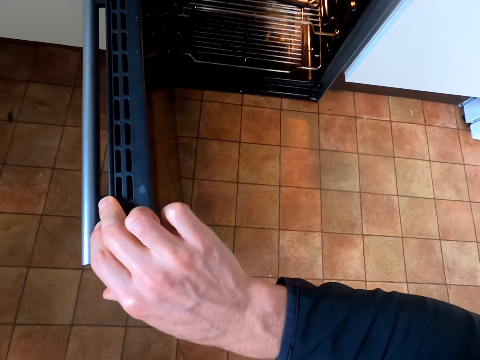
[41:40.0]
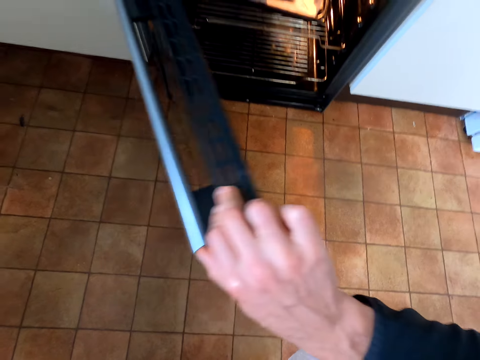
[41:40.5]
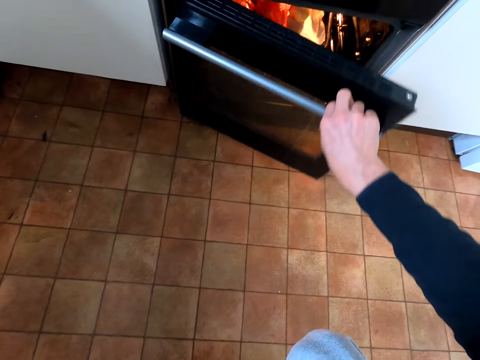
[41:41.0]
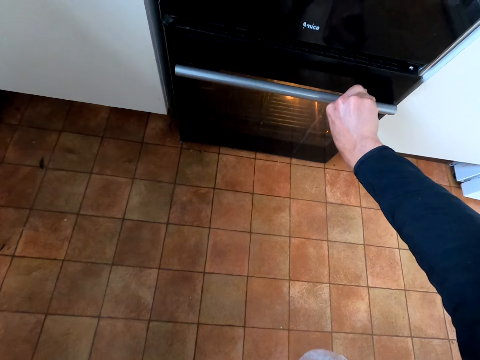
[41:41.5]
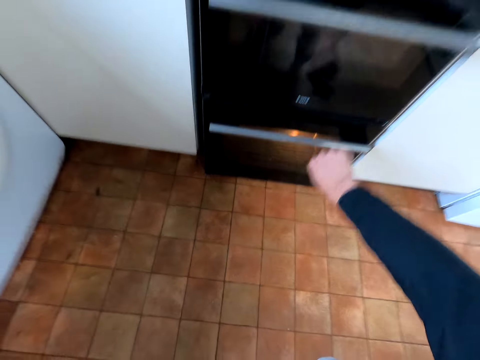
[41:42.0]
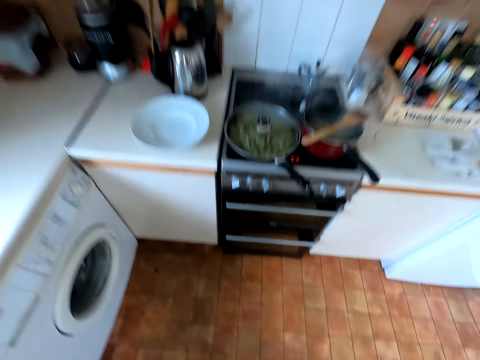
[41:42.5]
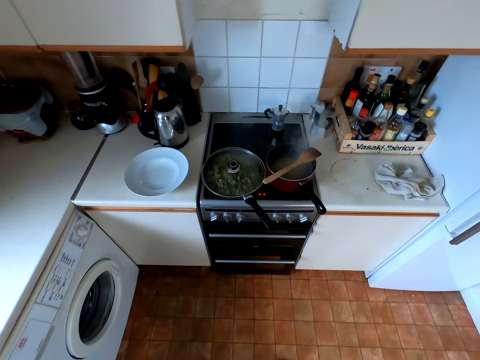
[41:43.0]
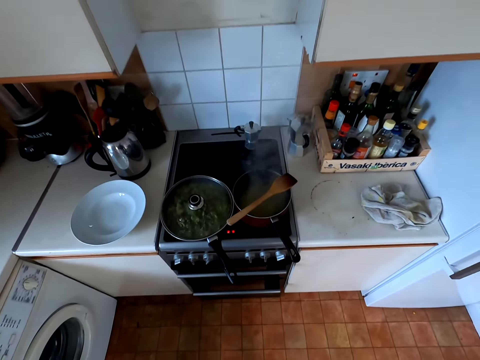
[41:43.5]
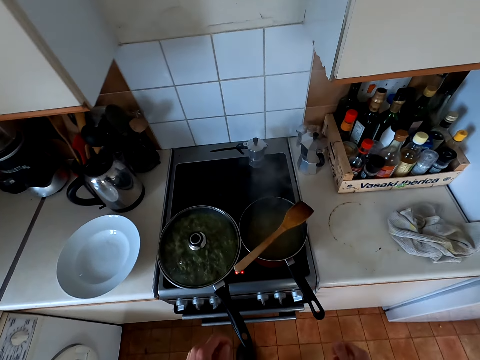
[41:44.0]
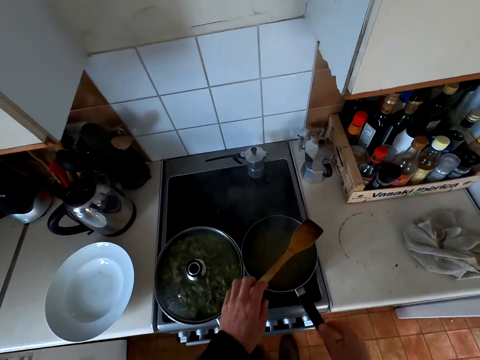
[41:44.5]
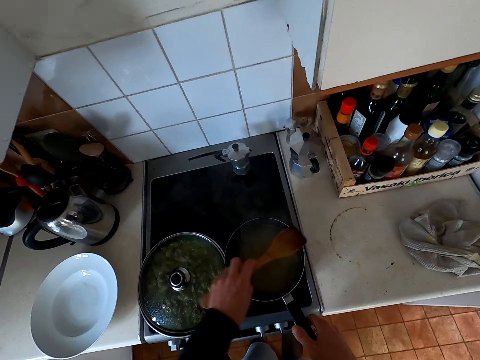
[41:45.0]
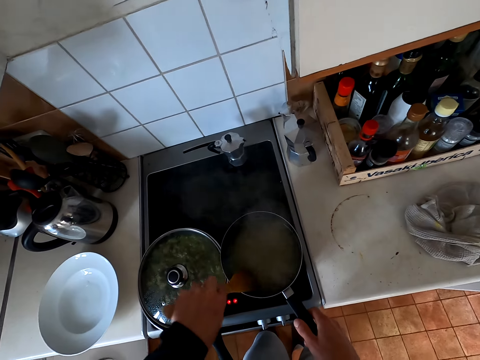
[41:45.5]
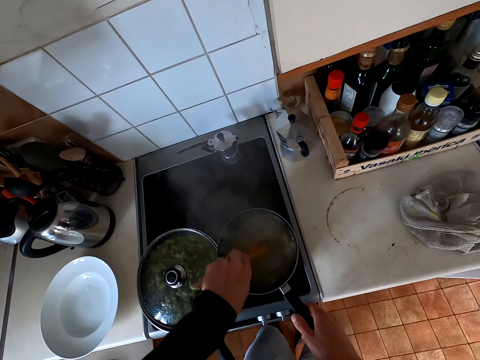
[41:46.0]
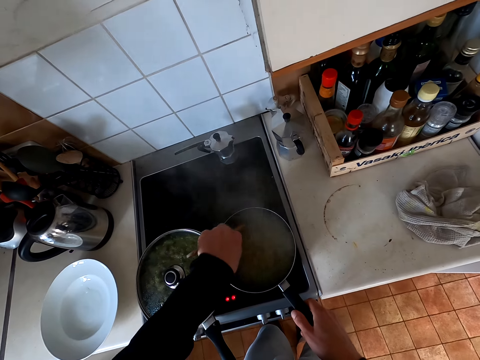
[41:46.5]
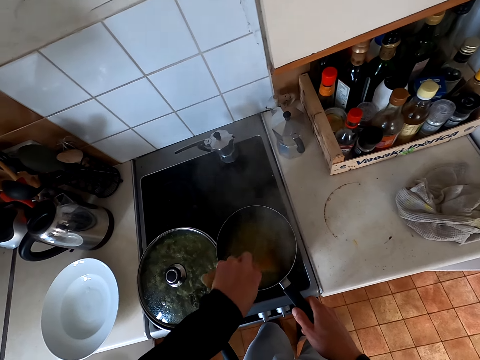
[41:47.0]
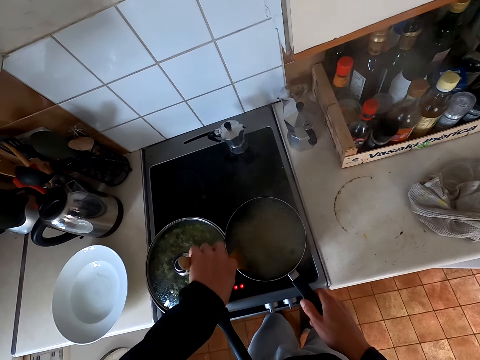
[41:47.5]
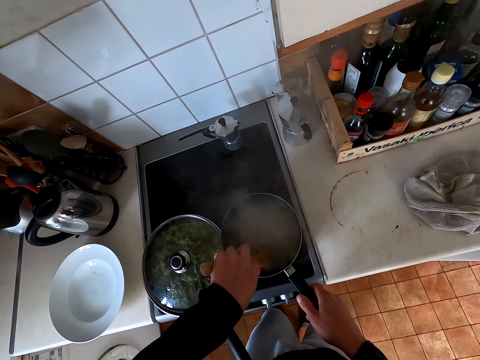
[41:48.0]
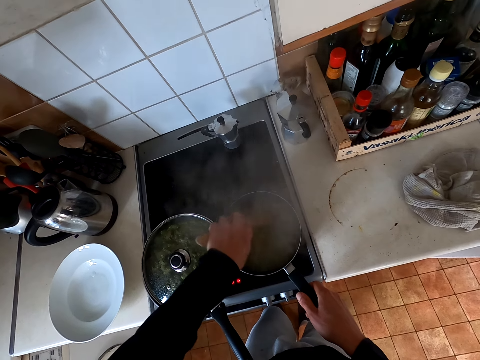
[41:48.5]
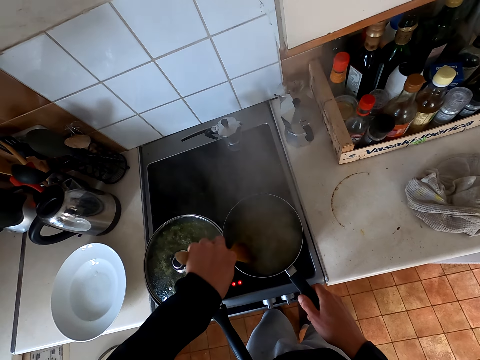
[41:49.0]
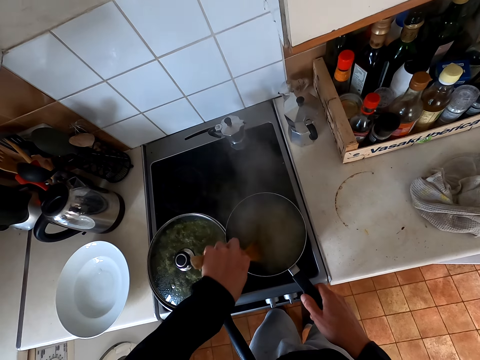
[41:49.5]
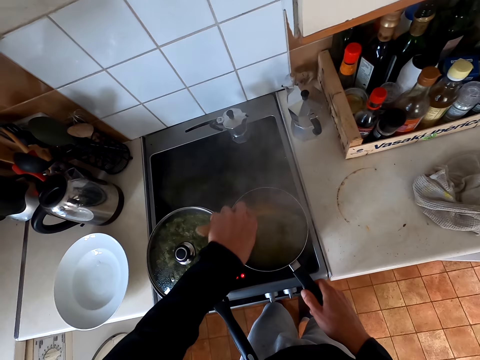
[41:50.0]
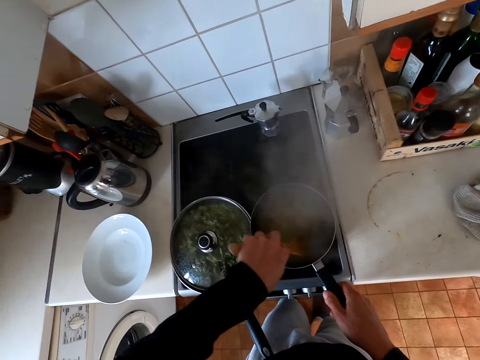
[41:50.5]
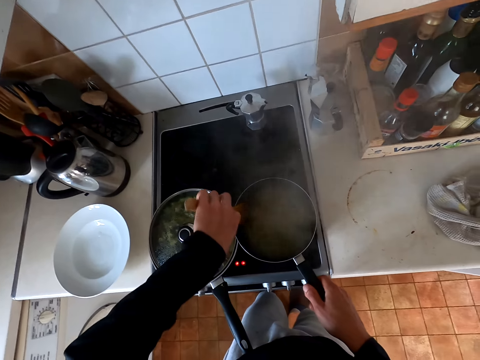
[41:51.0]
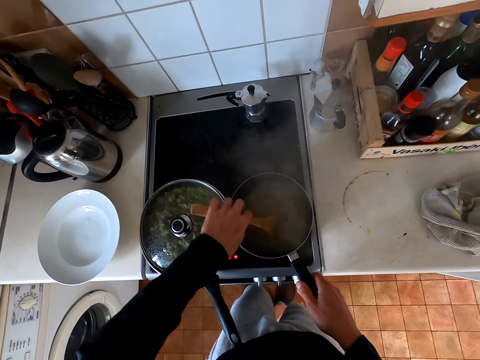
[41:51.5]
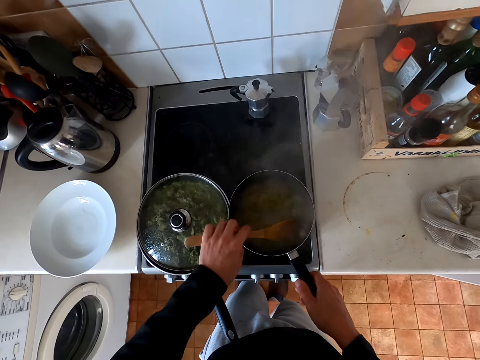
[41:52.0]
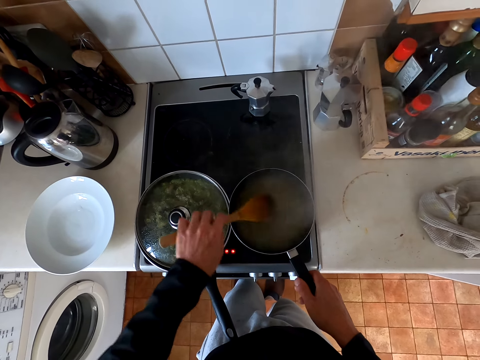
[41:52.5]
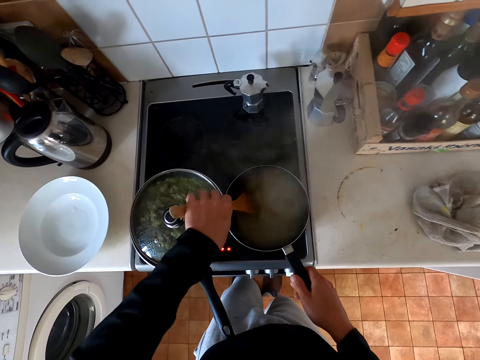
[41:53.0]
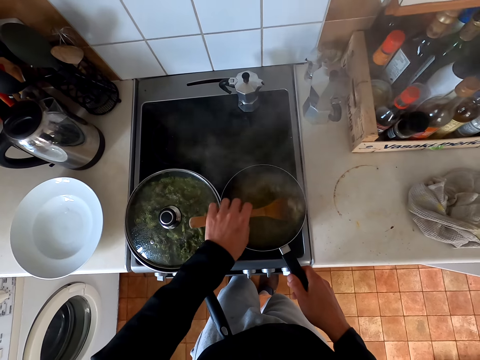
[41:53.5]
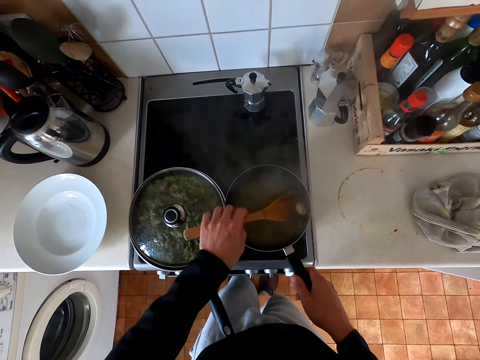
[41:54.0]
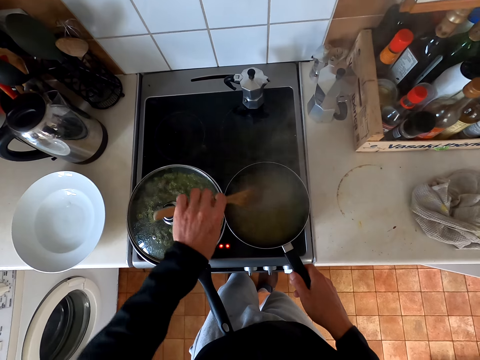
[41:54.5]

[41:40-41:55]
The camera wearer closes the oven door. They pick up the cooking spoon. They stir the macaroni in the cooking pot with the cooking spoon.

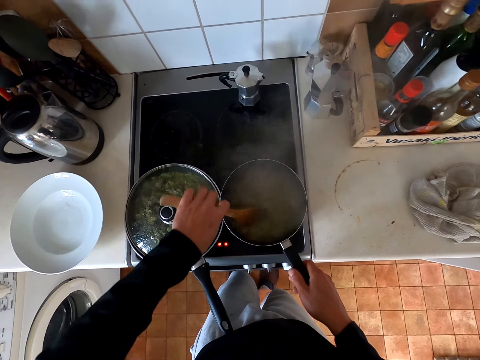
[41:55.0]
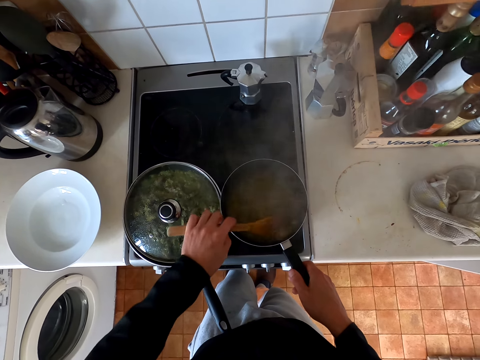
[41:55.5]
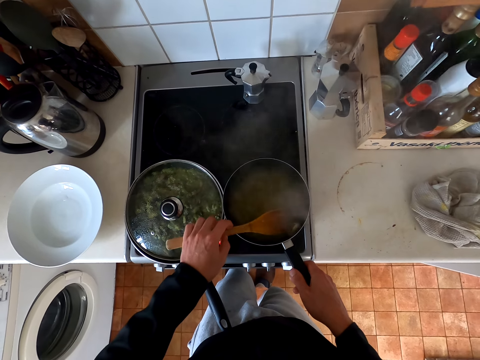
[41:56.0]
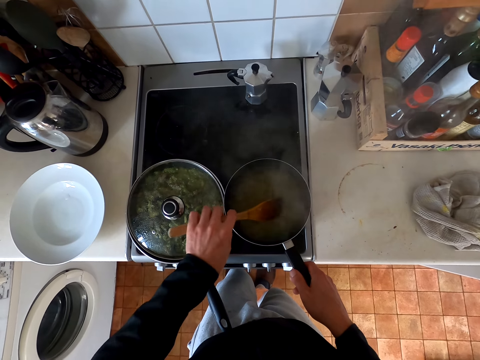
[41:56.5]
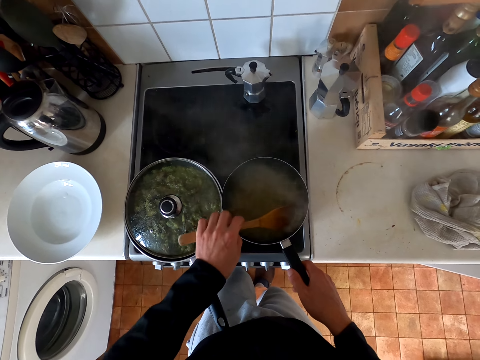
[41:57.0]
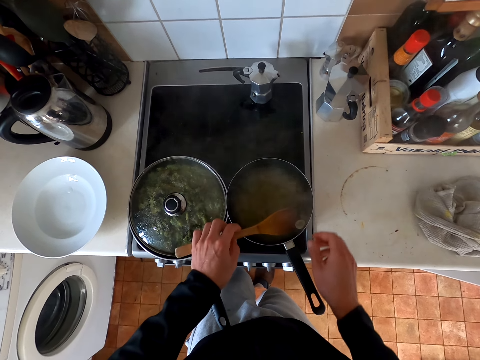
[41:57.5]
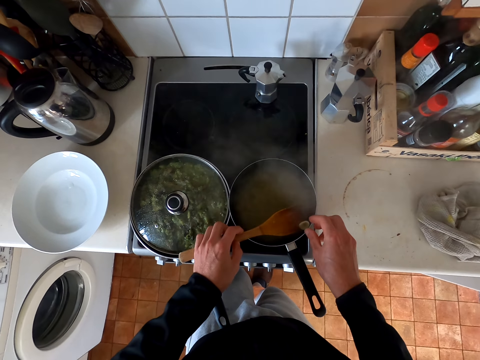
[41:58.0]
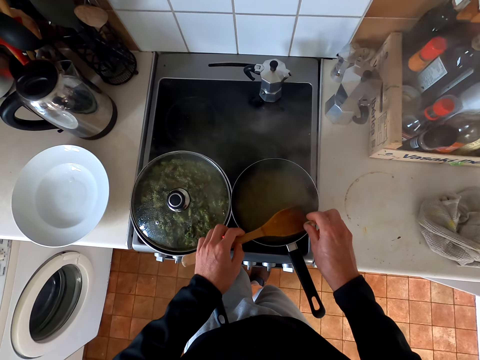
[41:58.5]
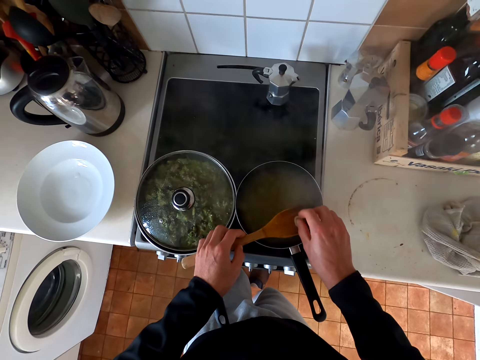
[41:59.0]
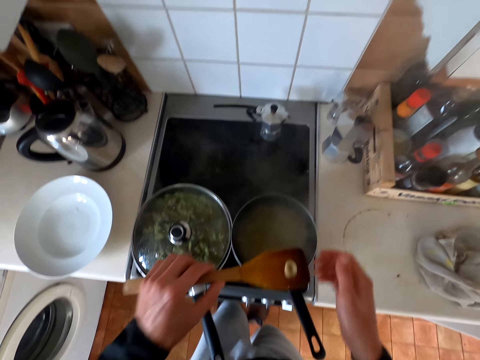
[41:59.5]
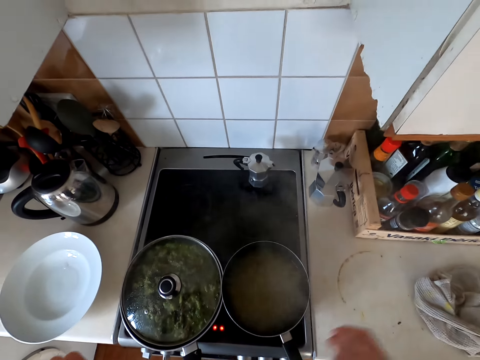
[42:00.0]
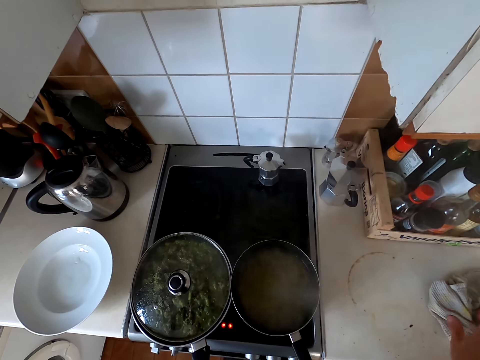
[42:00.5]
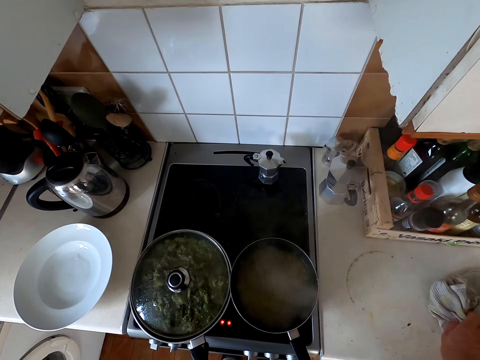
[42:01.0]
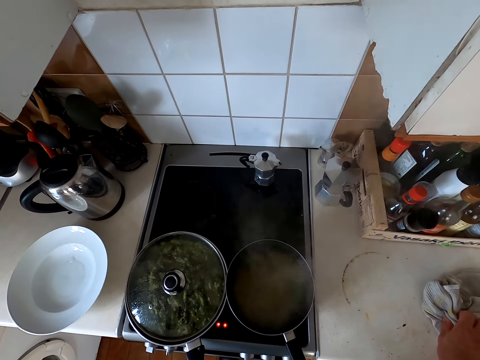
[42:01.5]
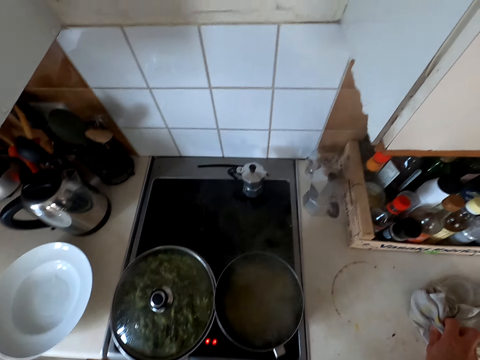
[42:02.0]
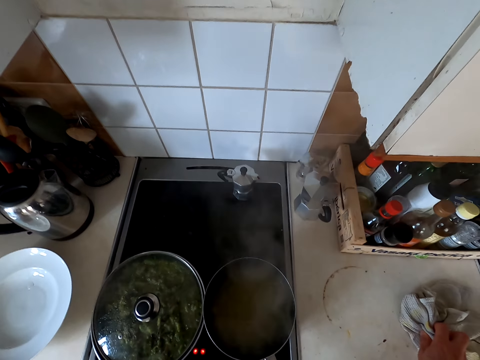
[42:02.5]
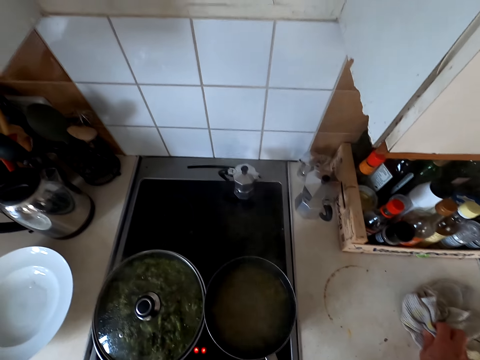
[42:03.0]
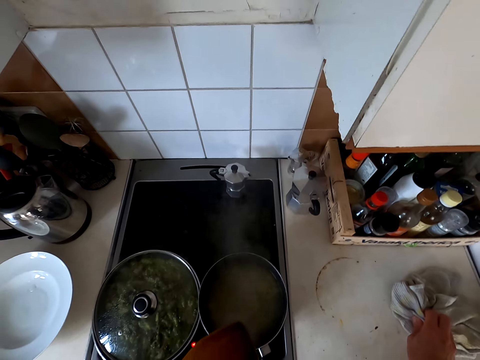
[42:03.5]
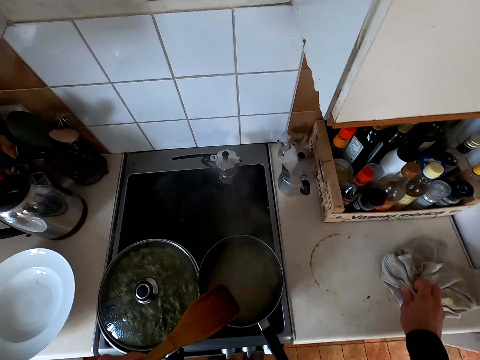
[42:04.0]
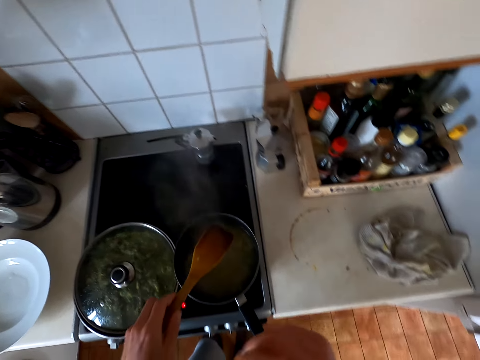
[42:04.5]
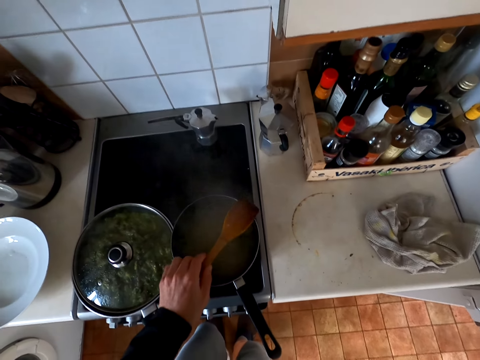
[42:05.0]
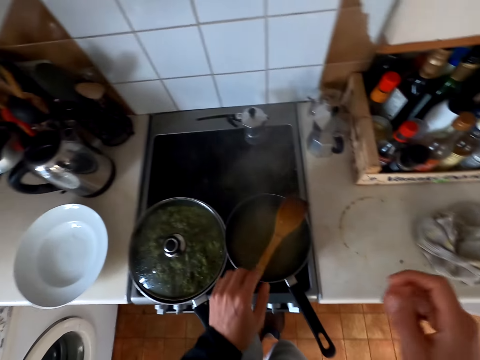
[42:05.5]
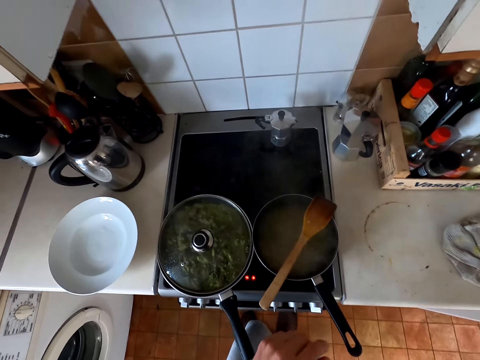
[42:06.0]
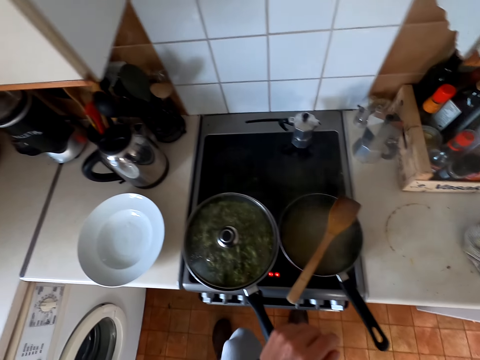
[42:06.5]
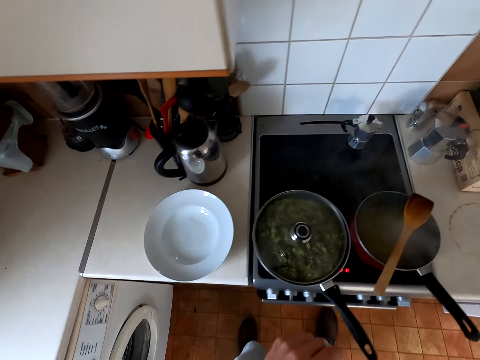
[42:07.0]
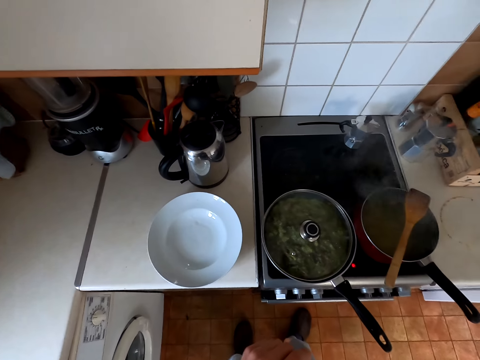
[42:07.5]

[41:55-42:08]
The camera wearer tastes the macaroni with a cooking spoon. They pick a piece of macaroni from the cooking pot. They put the cooking spoon on the cooking pot.
